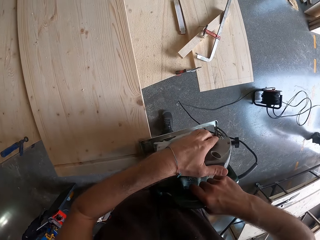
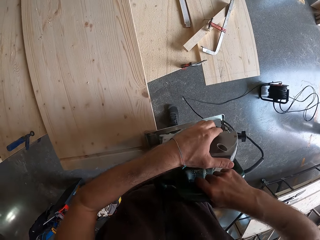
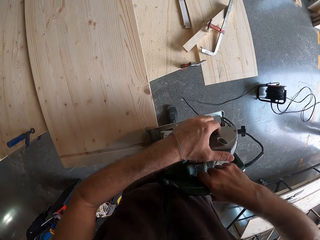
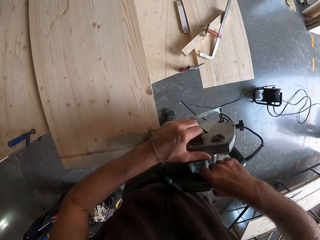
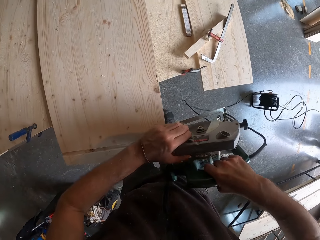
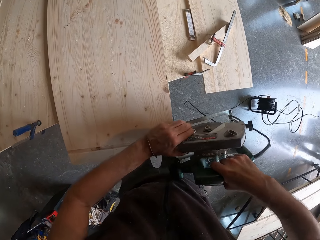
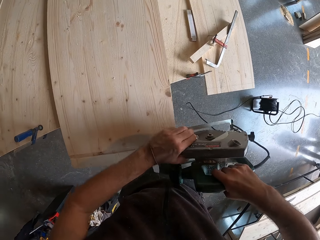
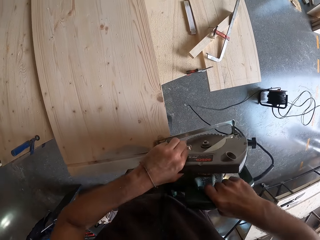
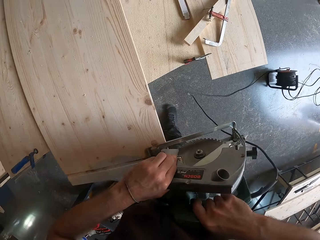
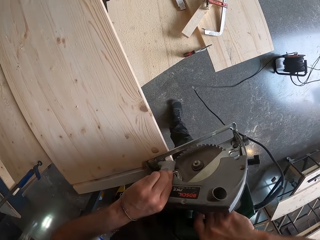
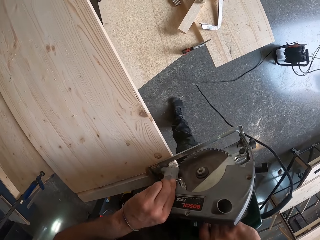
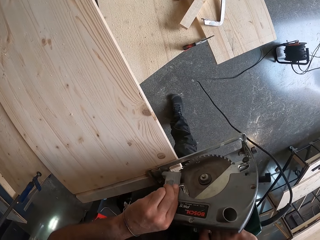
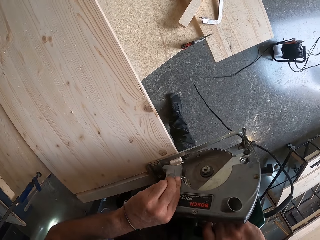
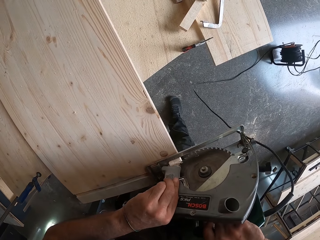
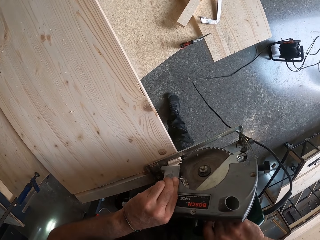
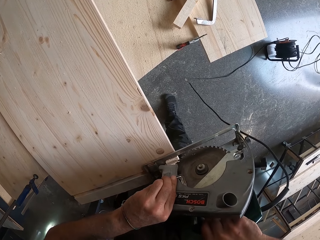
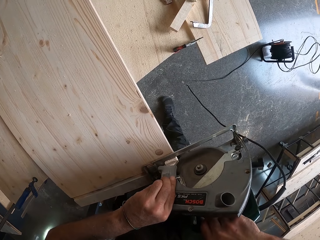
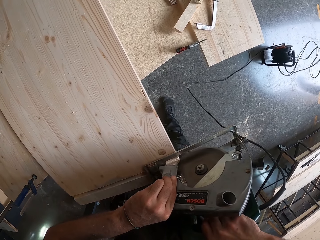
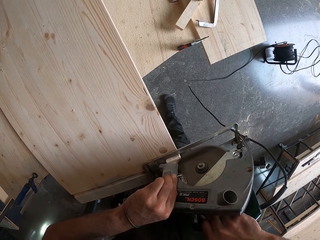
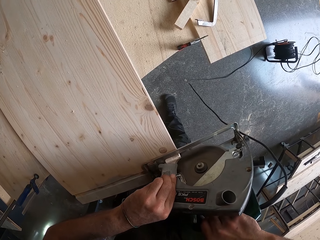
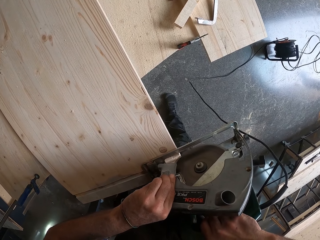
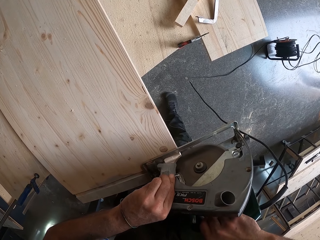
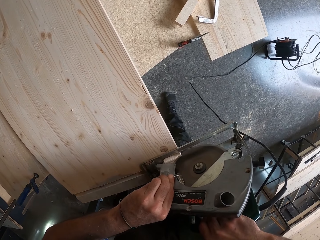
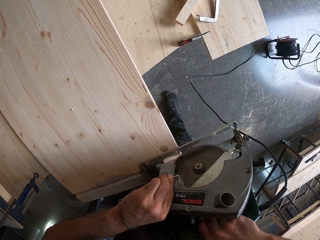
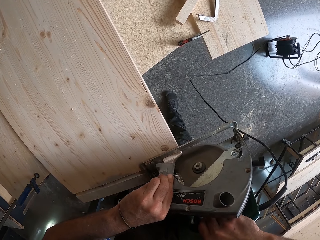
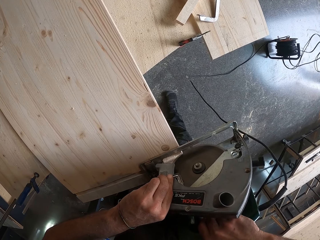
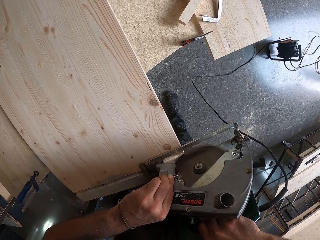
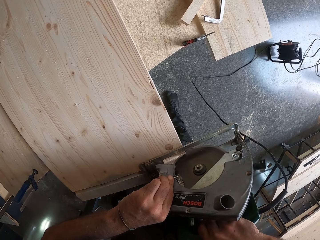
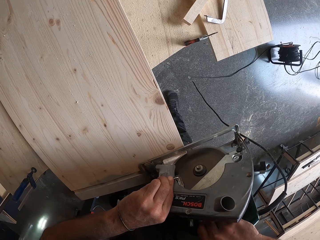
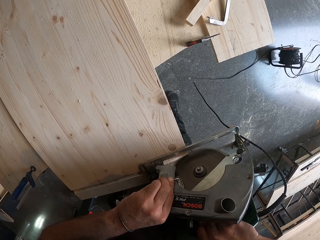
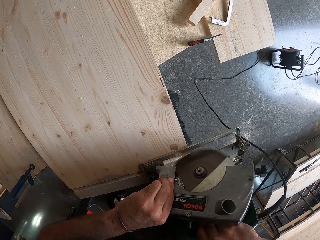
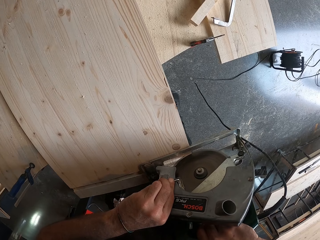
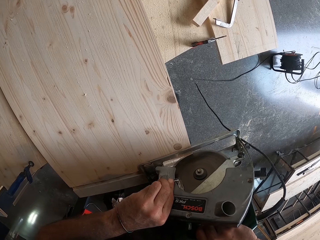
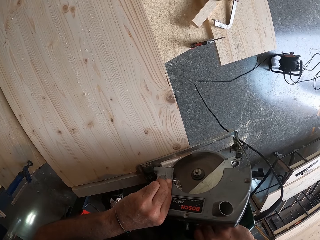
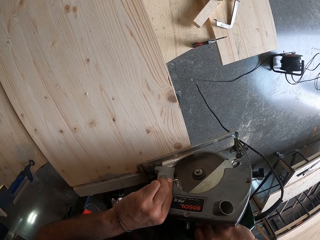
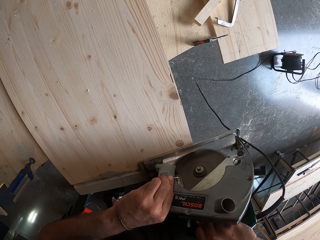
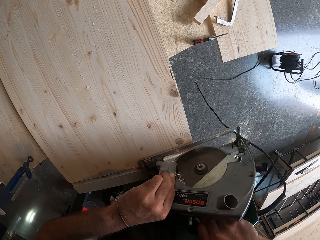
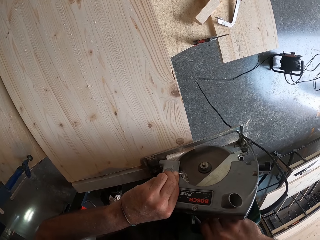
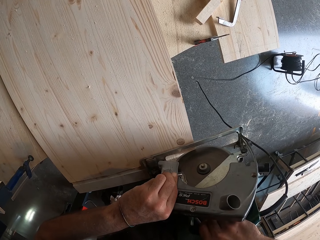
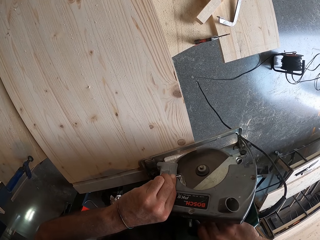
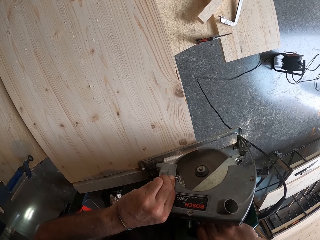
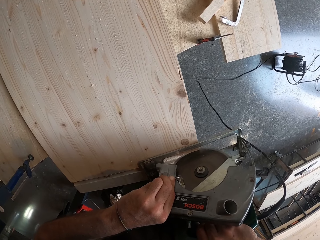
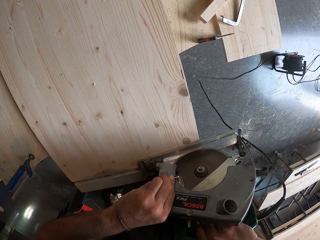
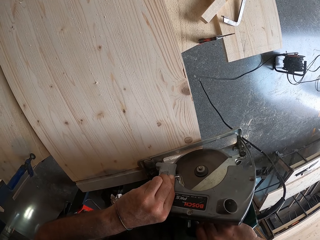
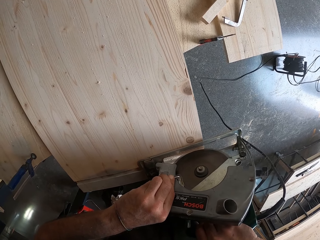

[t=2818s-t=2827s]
The camera wearer places the wood cutter on a wood. They adjust the wood cutter. They cut the wood with the wood cutter.

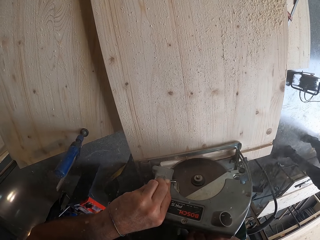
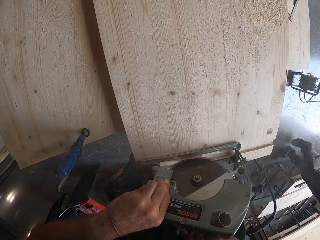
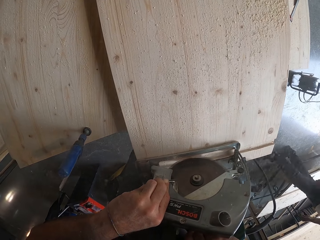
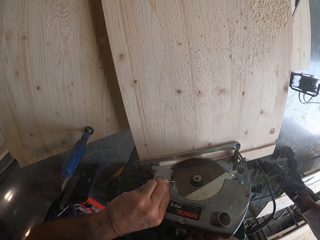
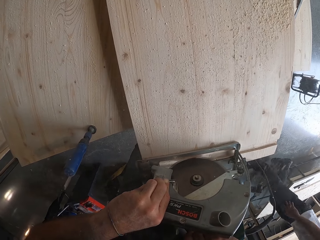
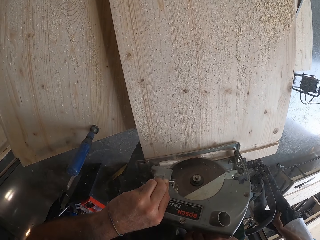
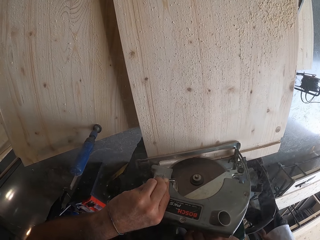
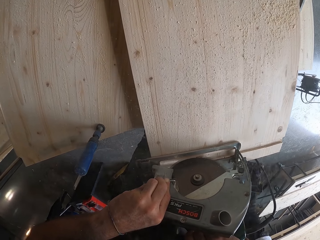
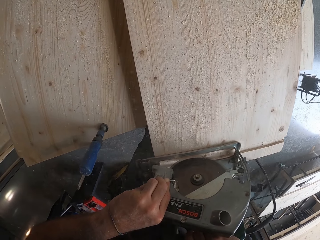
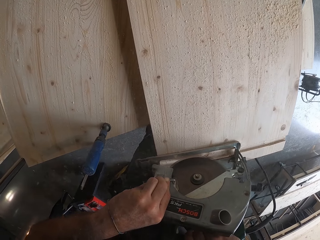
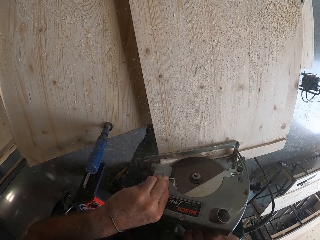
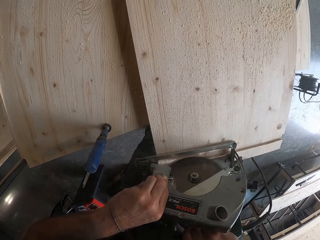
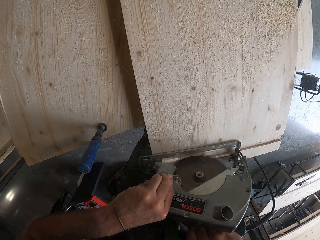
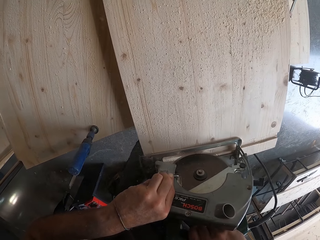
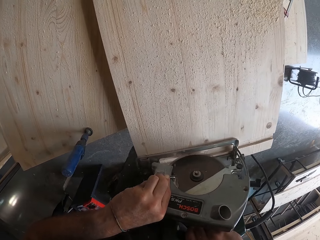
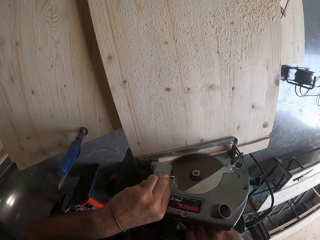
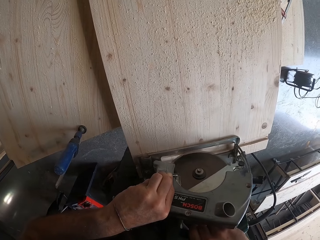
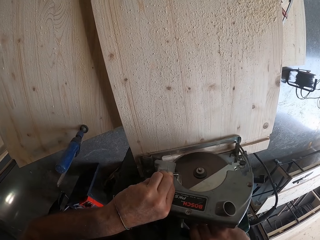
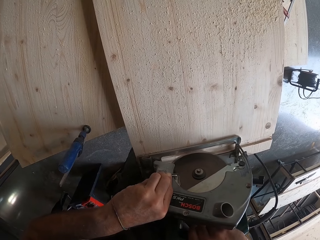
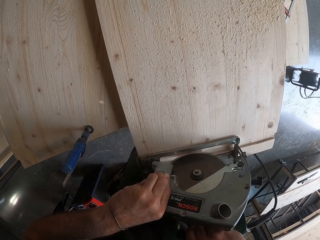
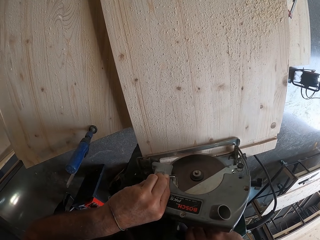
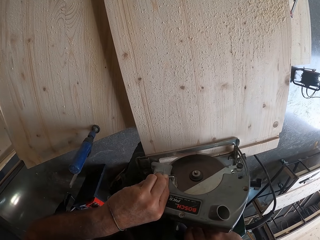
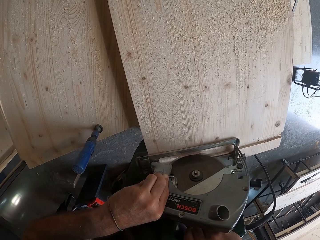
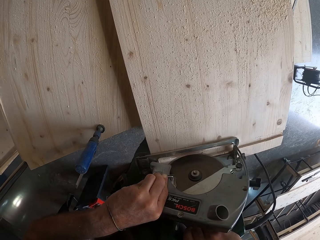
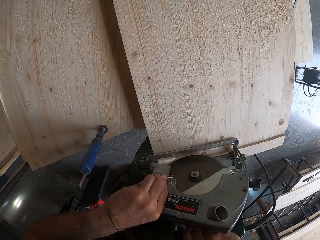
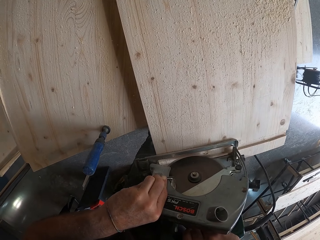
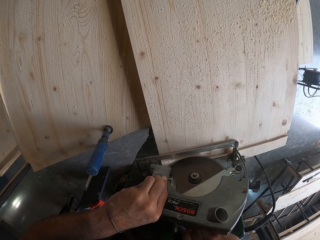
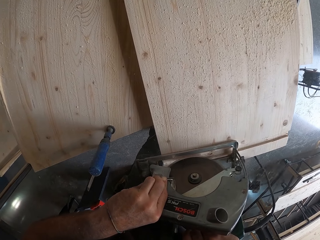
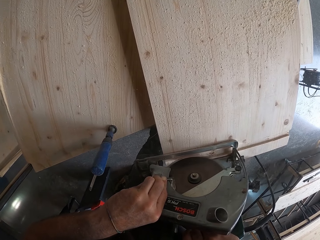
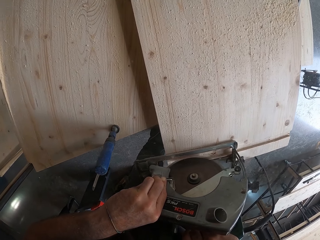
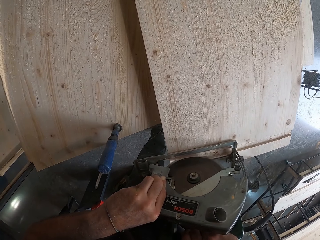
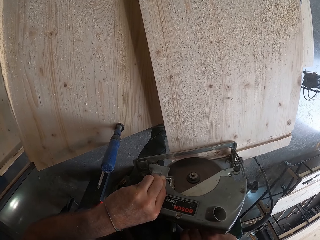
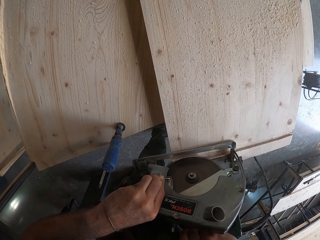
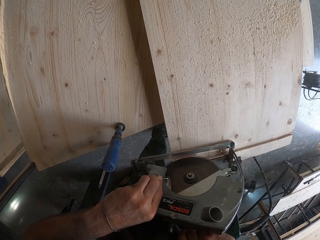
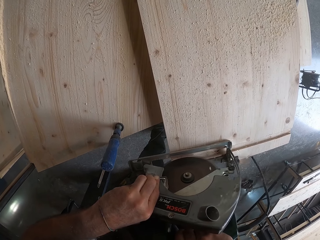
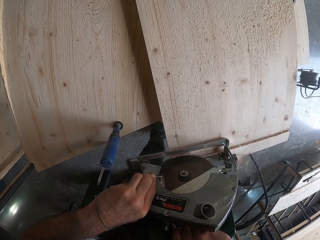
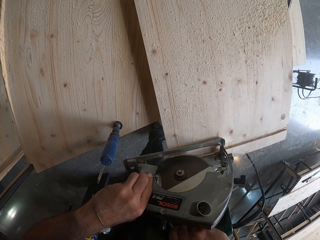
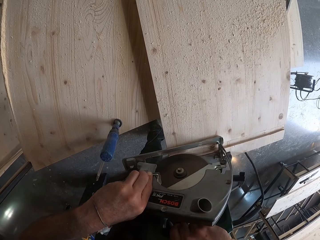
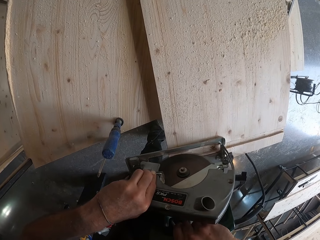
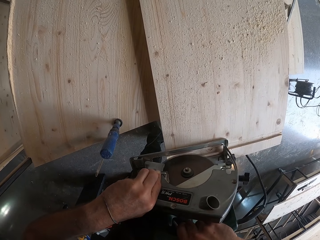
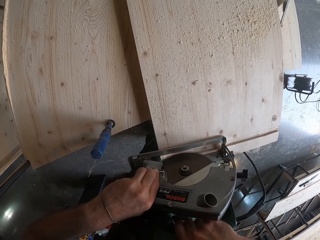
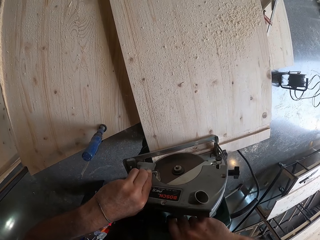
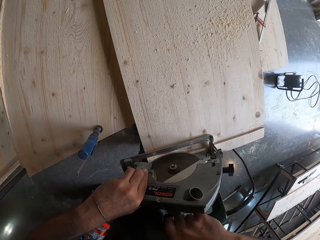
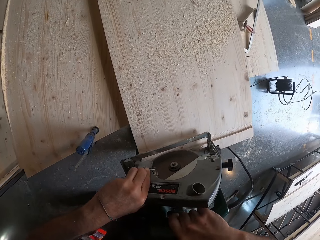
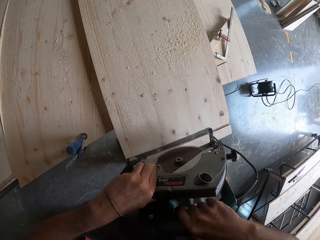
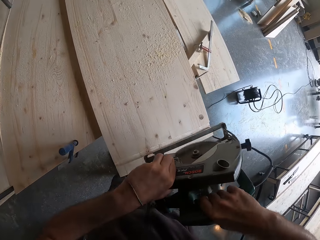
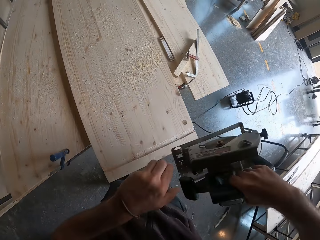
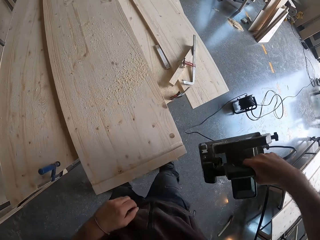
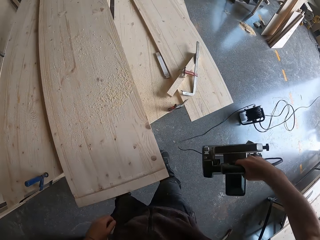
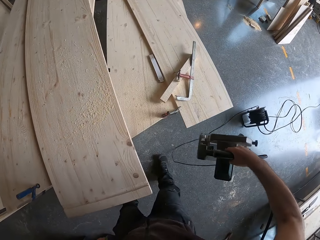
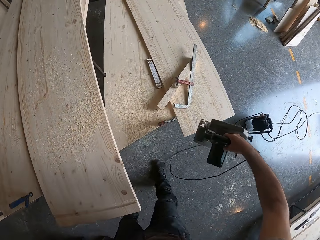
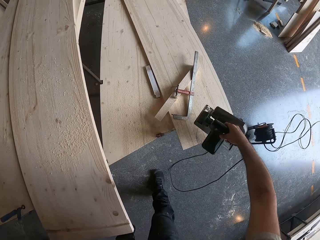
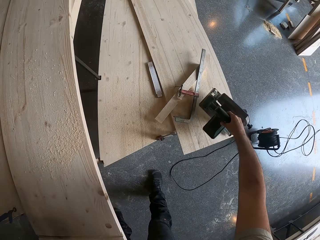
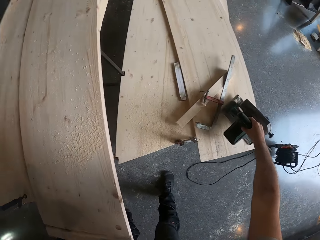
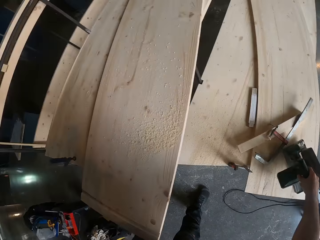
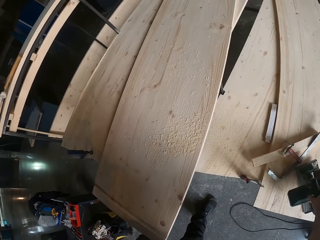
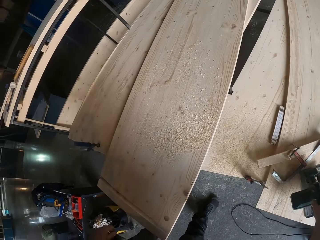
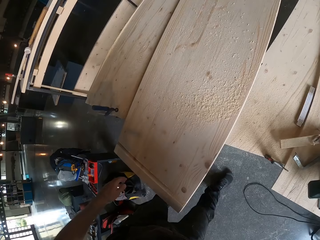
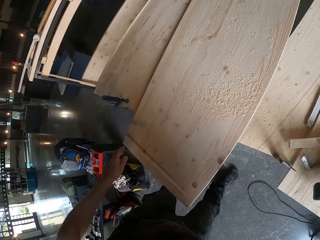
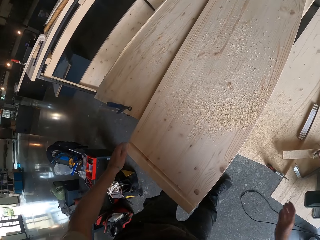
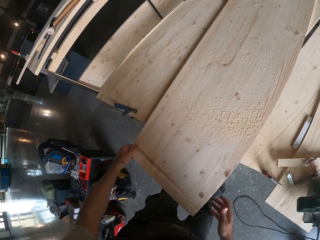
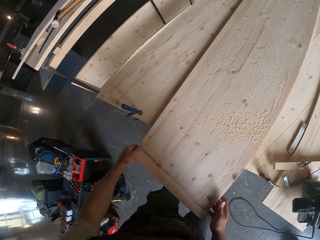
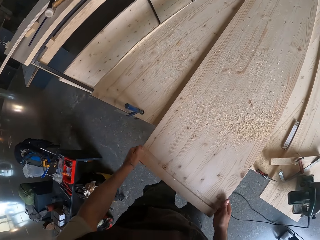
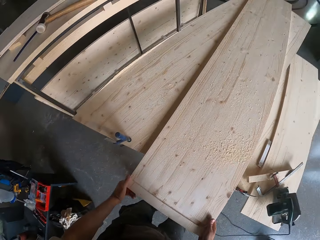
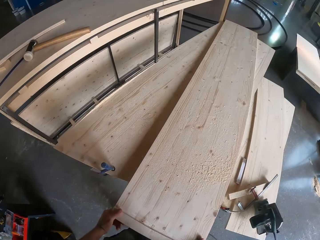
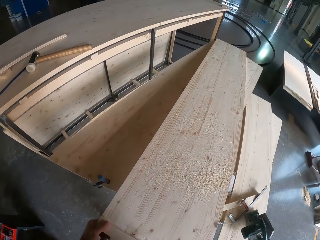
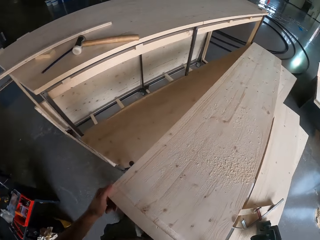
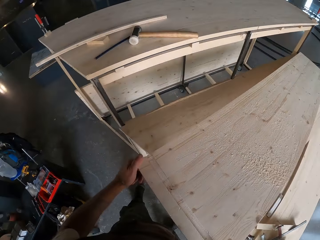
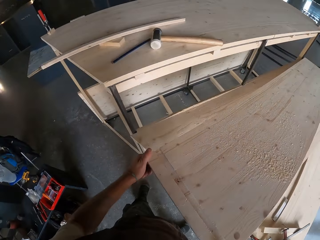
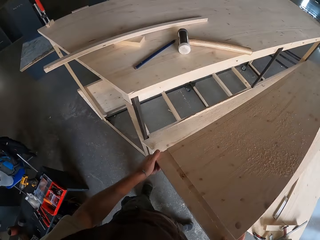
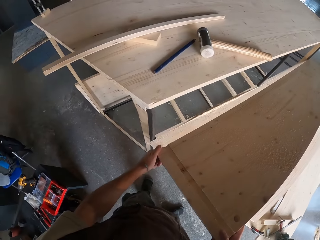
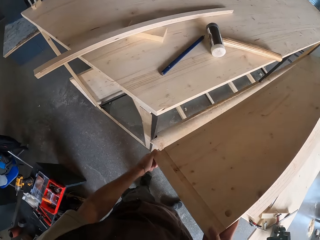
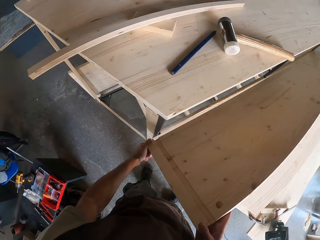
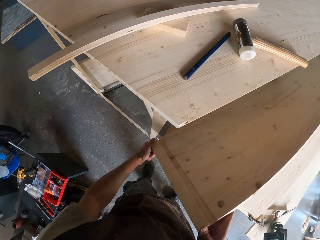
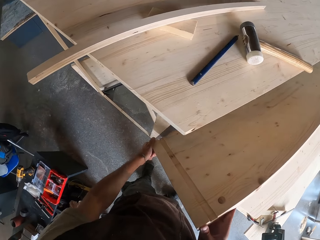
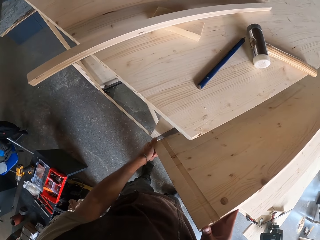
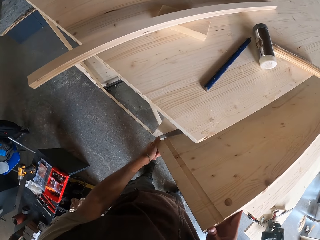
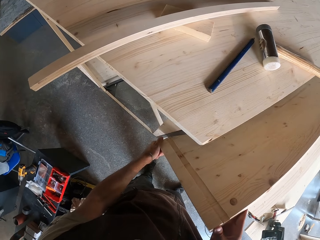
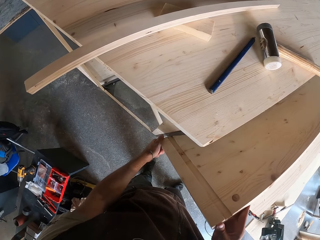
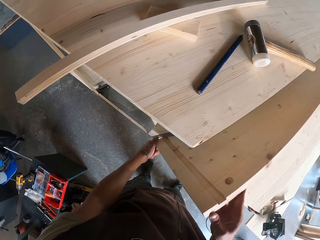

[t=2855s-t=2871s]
A man walks past the camera wearer. The camera wearer drops the wood cutter on the wood with his right hand. He looks around. He levels the wood. He lifts the wood with both hands.
